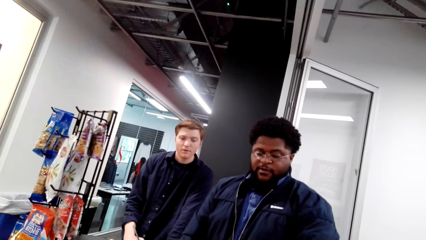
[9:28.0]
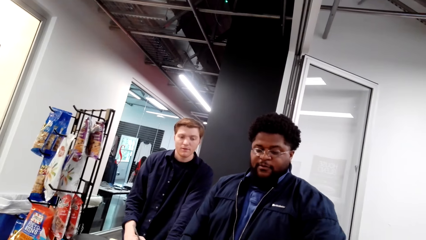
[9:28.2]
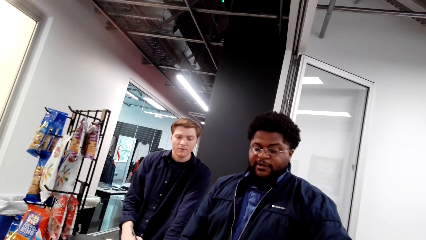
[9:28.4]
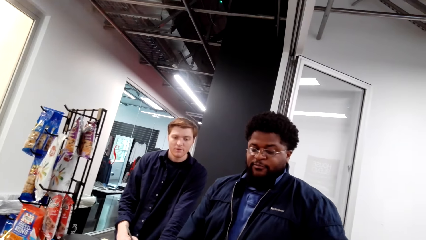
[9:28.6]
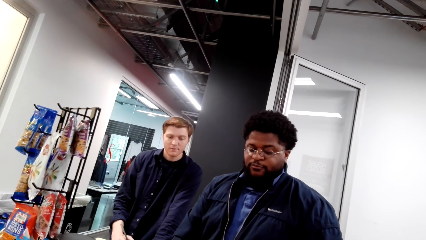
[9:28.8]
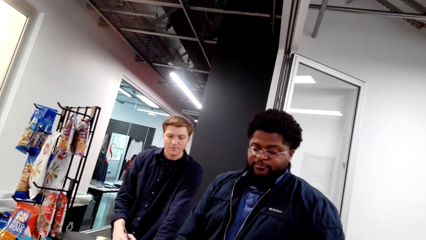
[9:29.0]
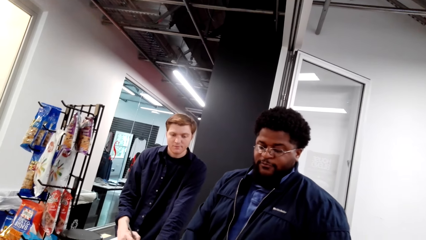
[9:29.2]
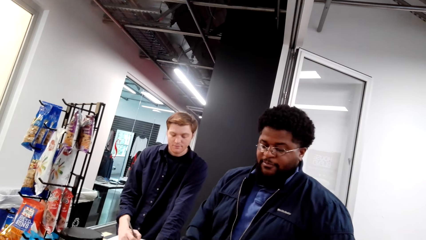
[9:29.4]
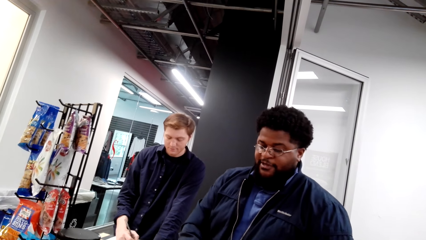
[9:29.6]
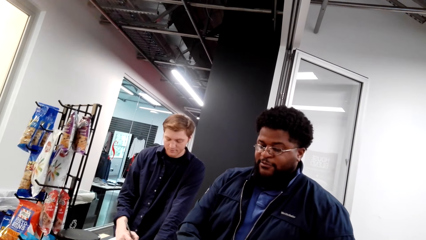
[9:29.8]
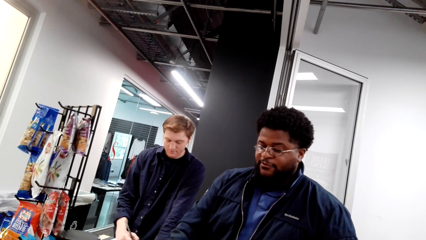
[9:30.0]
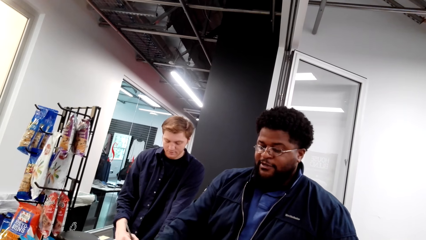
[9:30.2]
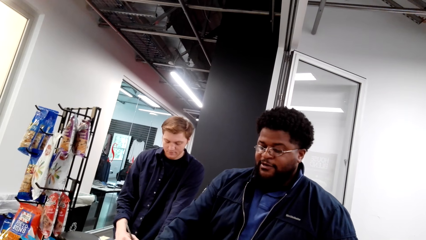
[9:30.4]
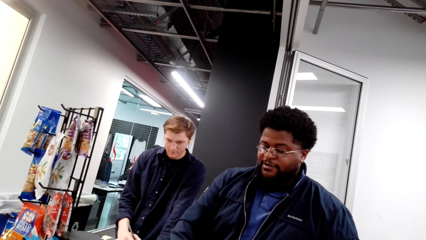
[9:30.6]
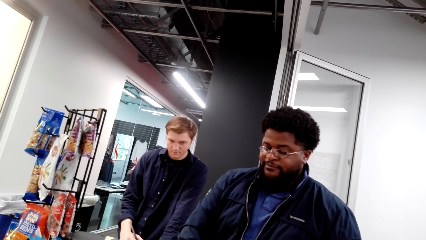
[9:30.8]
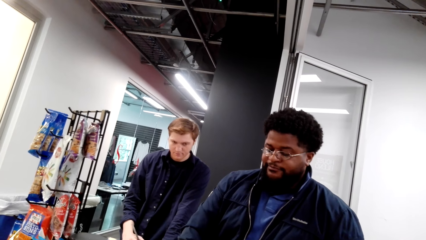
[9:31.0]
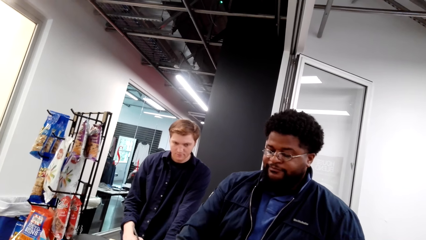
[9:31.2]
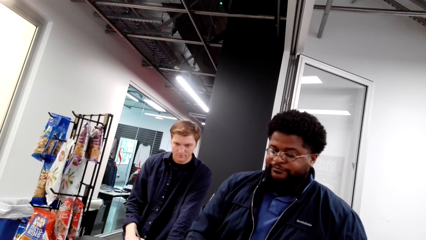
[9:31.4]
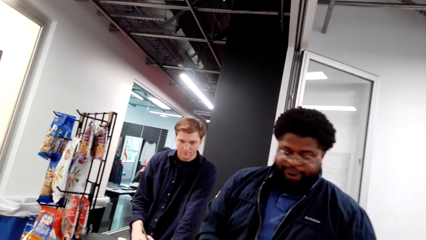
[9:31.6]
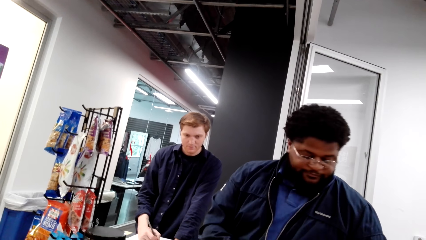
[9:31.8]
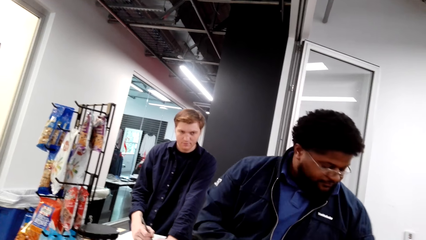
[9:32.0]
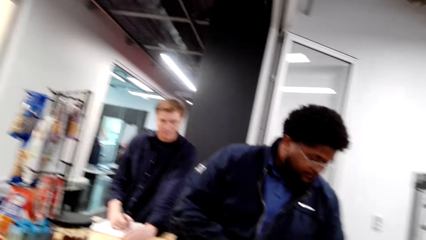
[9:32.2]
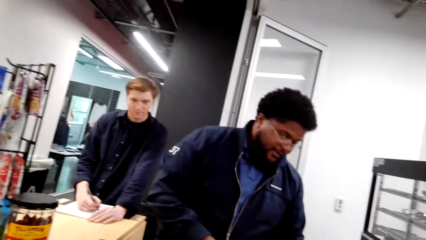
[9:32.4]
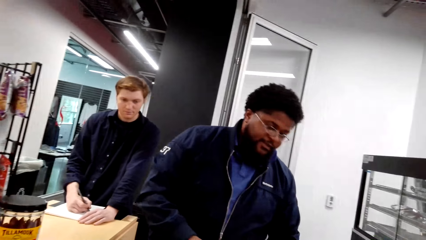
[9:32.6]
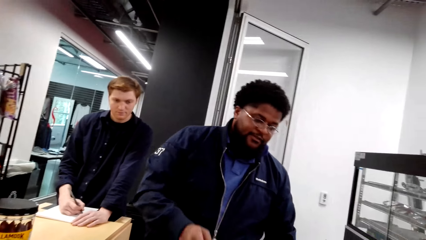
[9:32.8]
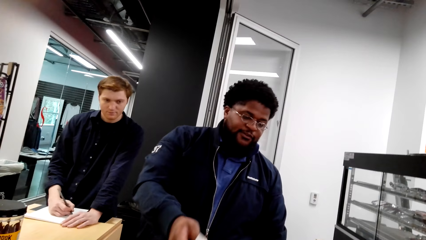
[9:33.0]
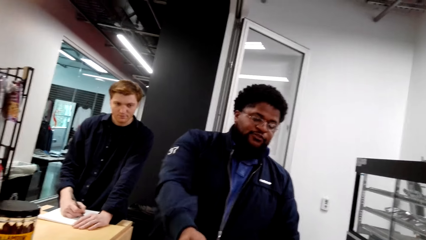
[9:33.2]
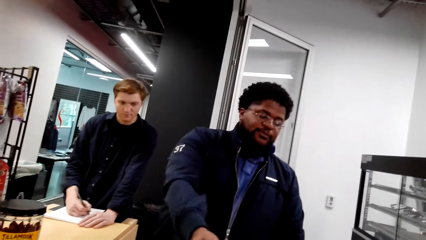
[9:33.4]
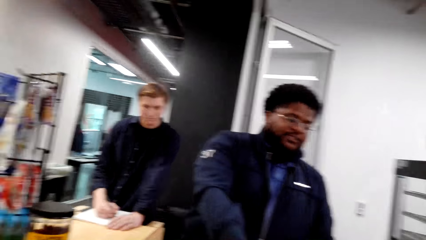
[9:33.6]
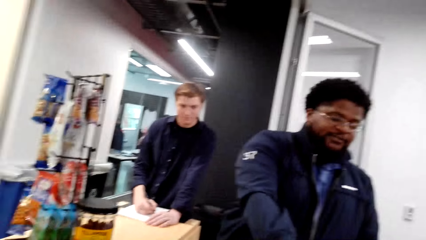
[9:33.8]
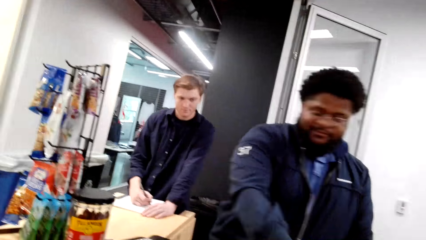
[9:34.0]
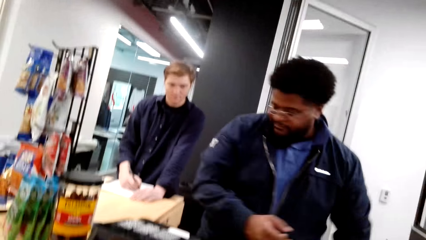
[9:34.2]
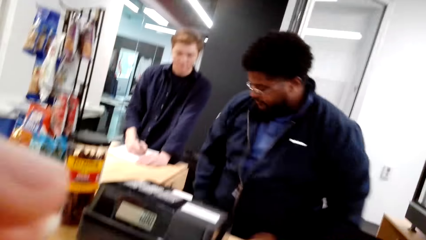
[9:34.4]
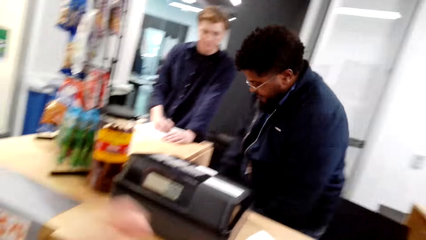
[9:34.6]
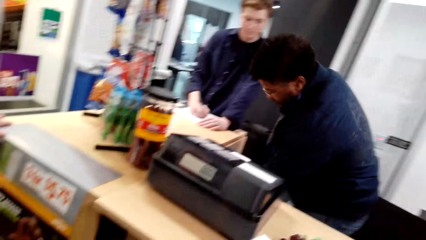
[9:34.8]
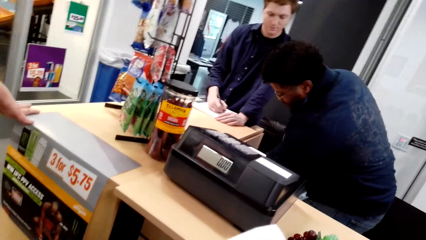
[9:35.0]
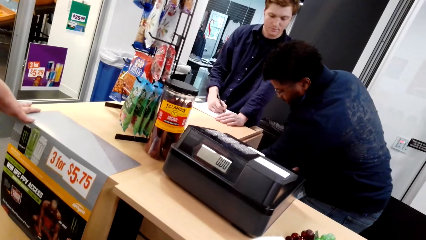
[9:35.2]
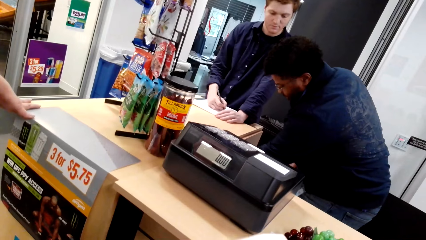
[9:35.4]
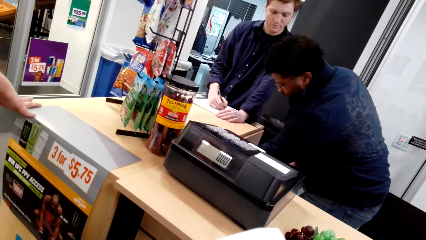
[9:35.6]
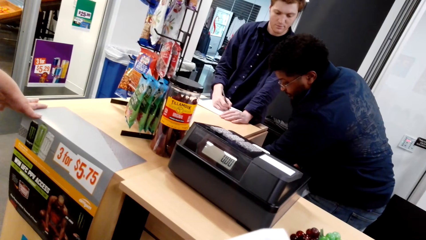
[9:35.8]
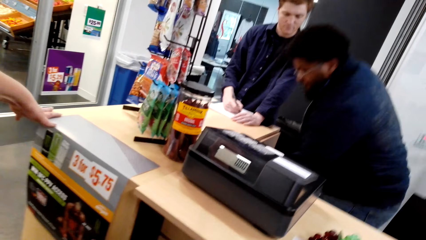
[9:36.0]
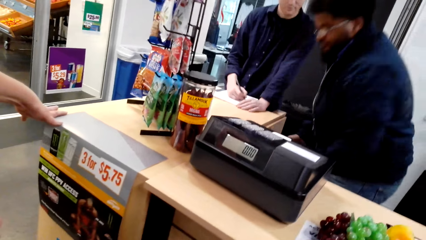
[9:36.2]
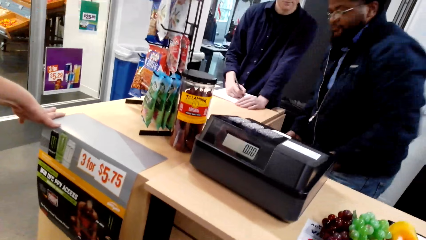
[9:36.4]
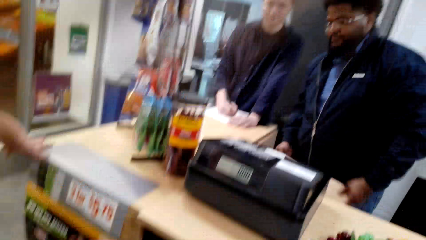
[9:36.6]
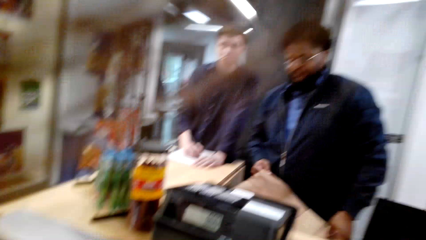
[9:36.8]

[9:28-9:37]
The man hands over the receipt. The man converses with the camera wearer. The camera wearer converses with the man.

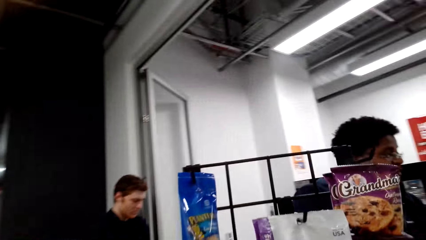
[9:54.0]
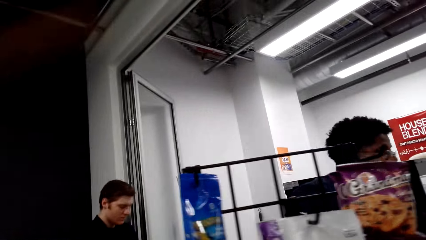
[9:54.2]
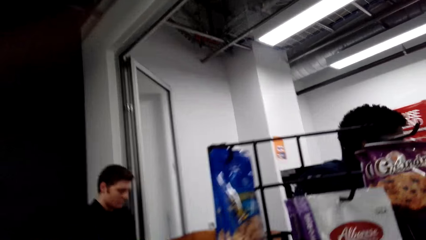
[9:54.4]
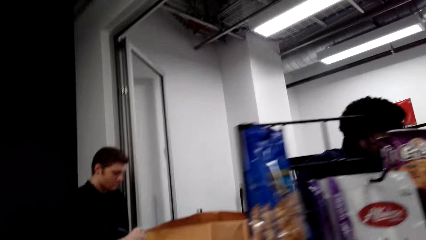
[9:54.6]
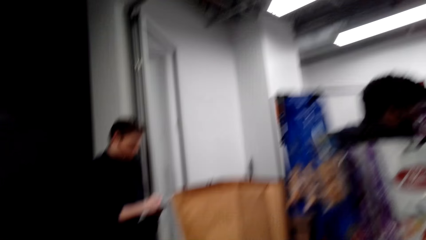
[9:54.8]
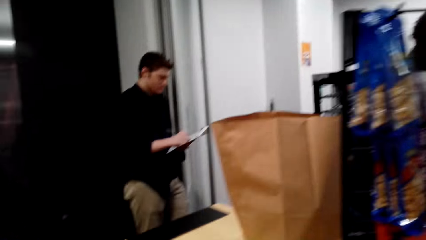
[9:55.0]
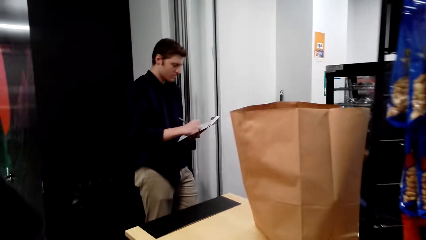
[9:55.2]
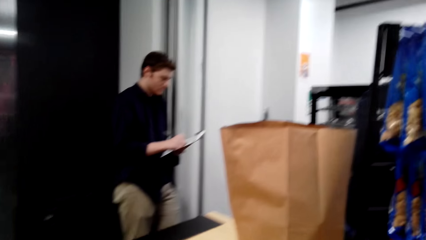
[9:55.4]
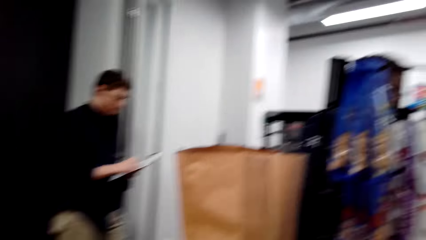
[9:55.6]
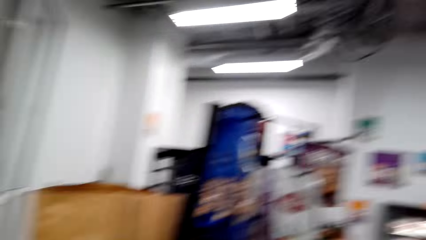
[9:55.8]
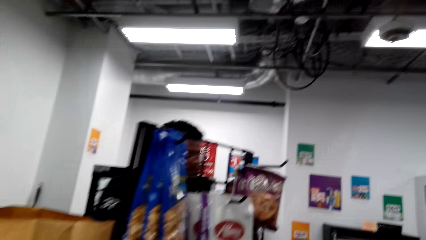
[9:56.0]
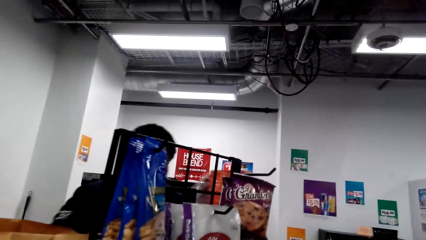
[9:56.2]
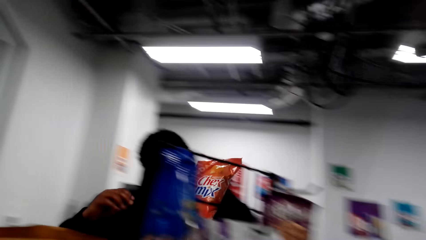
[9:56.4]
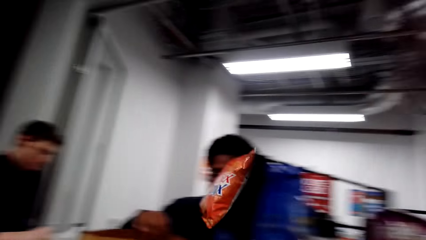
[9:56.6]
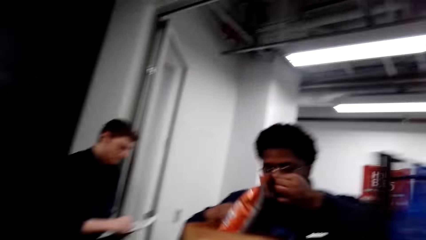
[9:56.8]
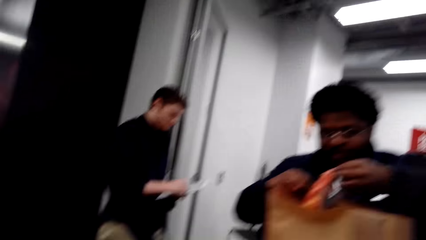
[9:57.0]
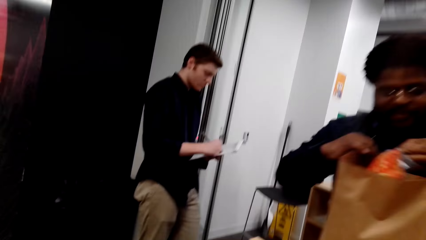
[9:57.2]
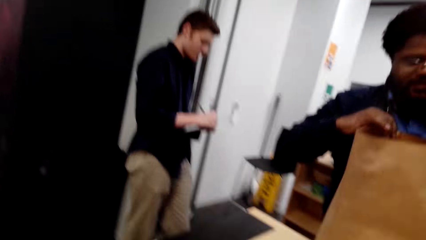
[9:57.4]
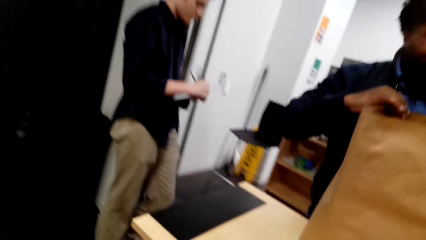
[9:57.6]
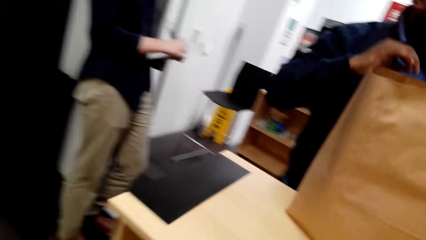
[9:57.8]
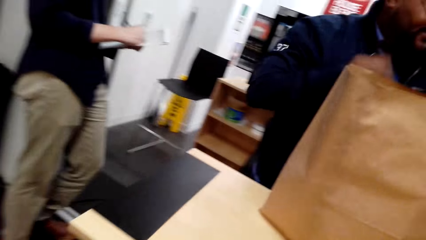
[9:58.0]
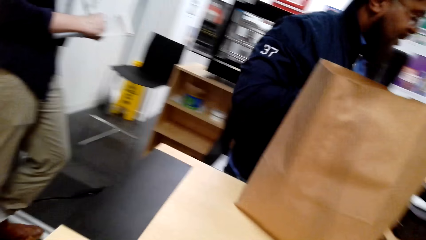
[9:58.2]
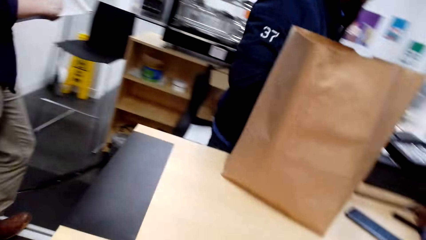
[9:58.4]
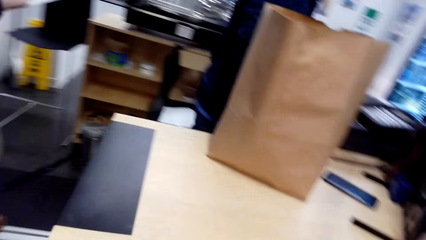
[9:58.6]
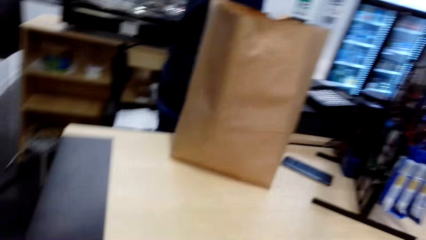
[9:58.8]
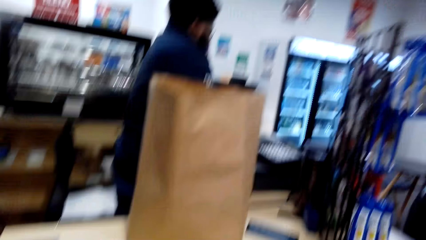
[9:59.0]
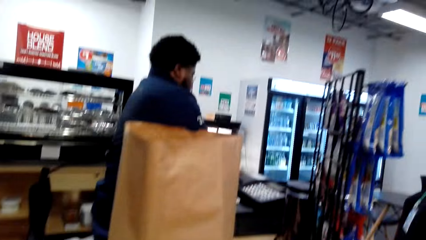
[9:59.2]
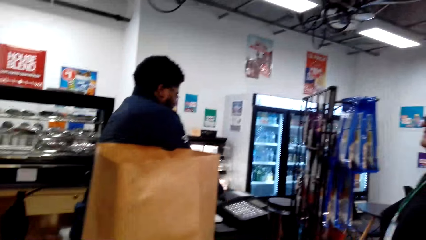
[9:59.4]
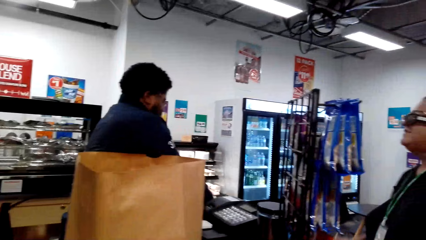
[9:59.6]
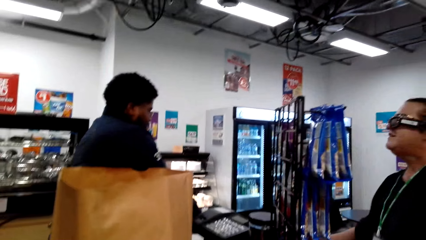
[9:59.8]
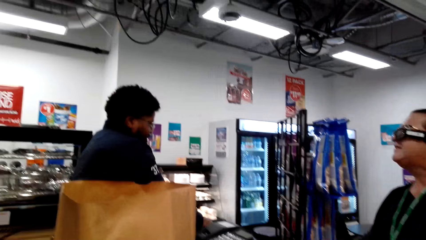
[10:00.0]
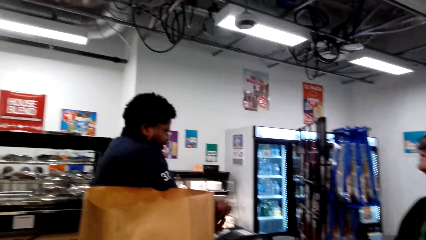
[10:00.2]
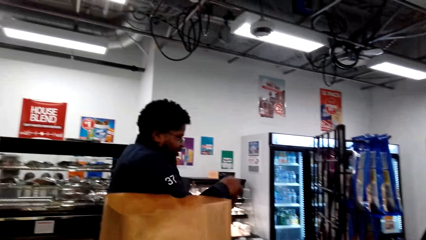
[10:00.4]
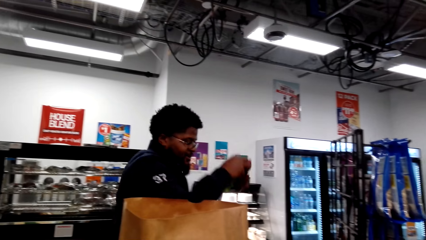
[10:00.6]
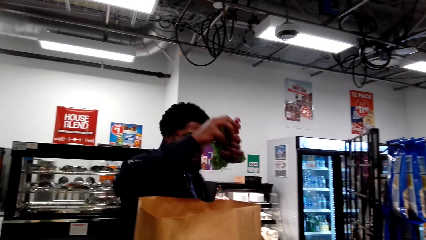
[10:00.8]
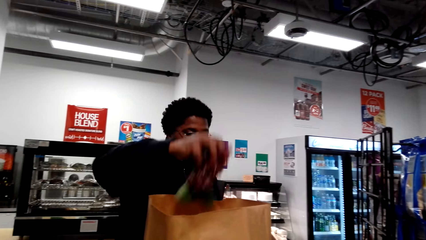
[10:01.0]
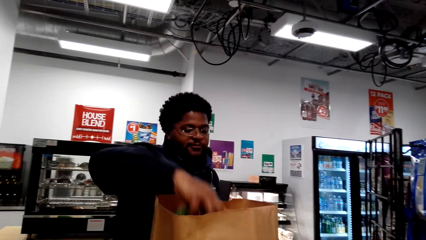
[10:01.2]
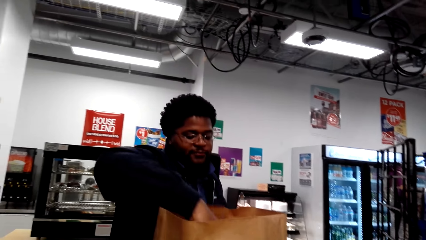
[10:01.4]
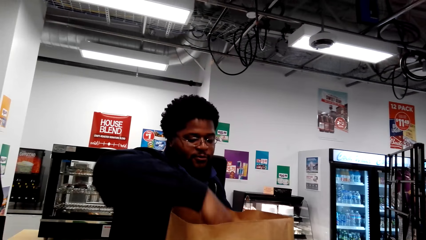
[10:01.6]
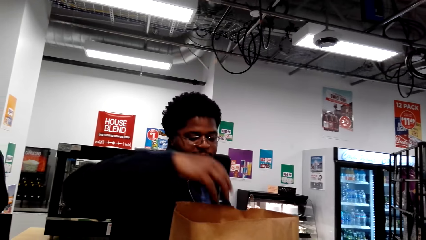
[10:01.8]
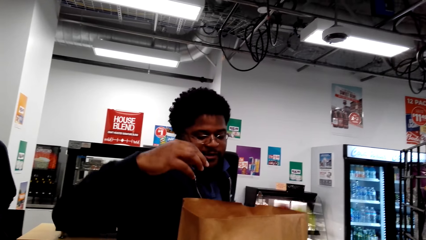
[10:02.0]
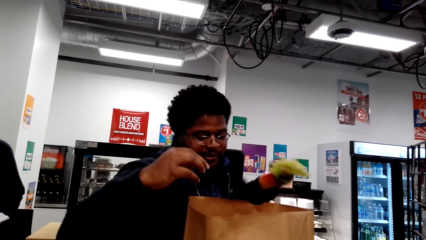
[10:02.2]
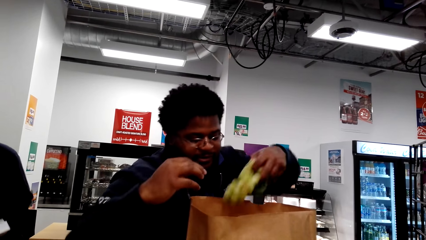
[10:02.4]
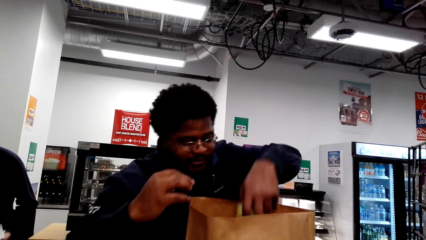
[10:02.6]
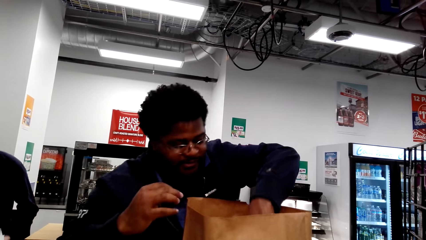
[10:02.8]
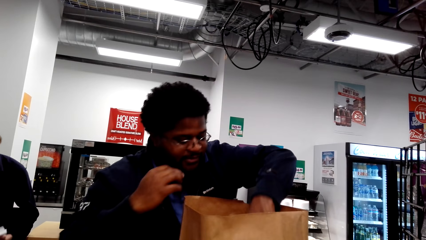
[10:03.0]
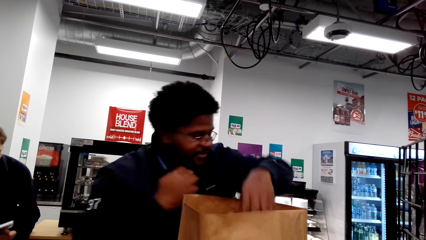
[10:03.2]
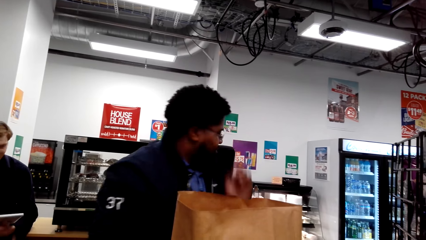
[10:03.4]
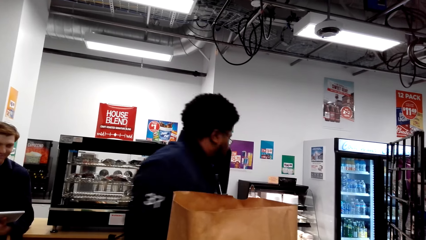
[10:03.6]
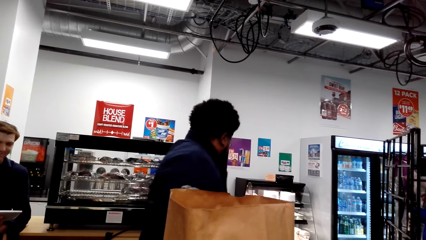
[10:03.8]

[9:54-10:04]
The camera wearer looks around the supermarket. The man holds something and puts something on the bag. The camera wearer converses with the man. The man lifts something and places something on the bag. The camera wearer looks at the man. They put the shopping in the bag. The man lifts something and places something on the bag.
